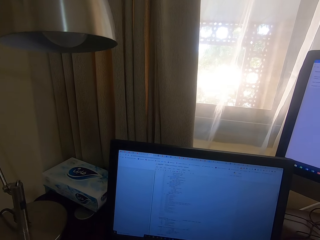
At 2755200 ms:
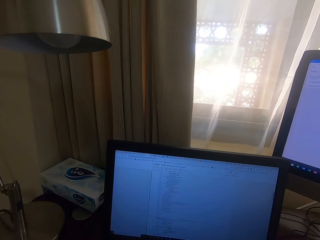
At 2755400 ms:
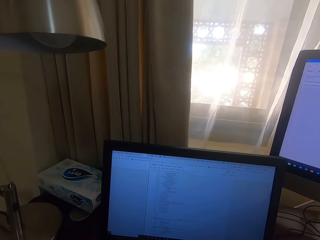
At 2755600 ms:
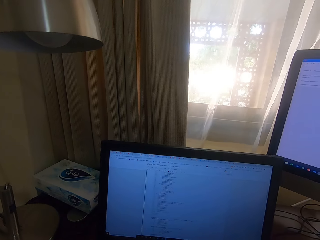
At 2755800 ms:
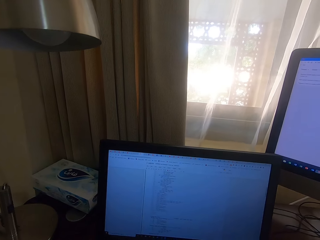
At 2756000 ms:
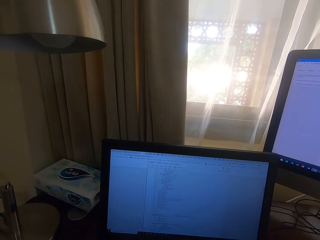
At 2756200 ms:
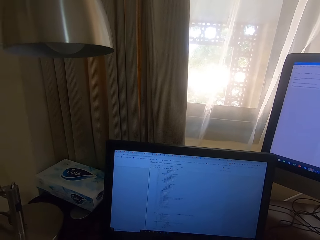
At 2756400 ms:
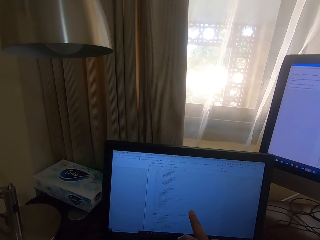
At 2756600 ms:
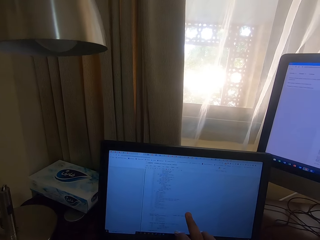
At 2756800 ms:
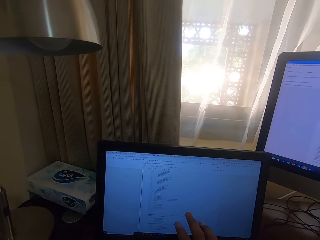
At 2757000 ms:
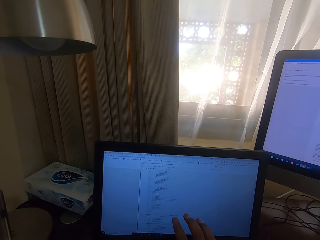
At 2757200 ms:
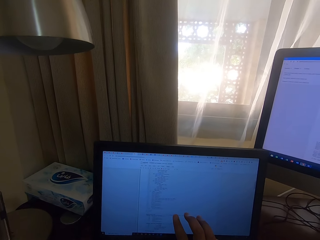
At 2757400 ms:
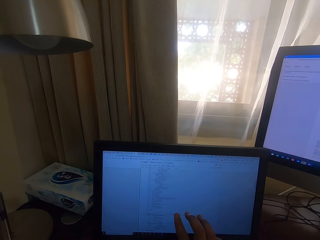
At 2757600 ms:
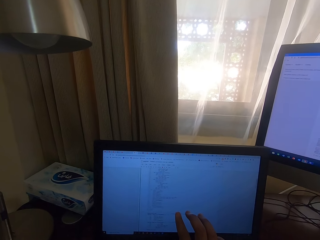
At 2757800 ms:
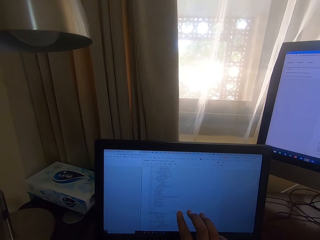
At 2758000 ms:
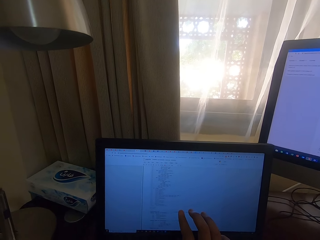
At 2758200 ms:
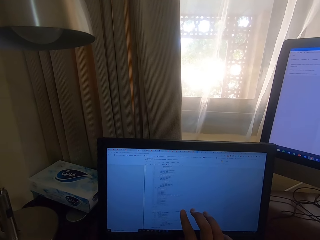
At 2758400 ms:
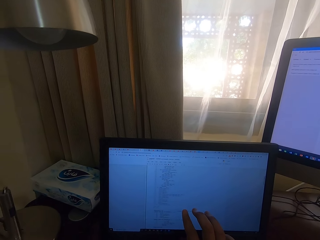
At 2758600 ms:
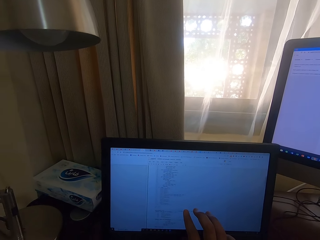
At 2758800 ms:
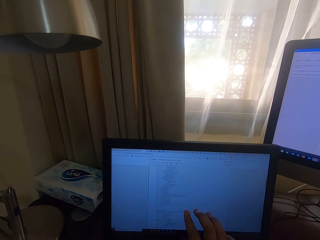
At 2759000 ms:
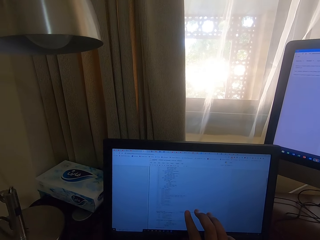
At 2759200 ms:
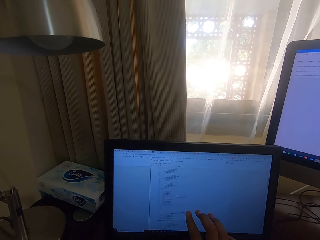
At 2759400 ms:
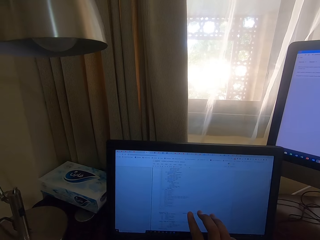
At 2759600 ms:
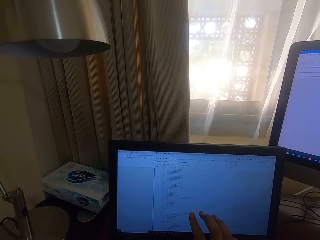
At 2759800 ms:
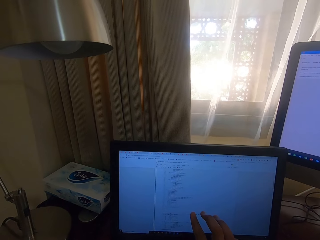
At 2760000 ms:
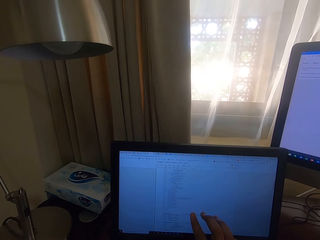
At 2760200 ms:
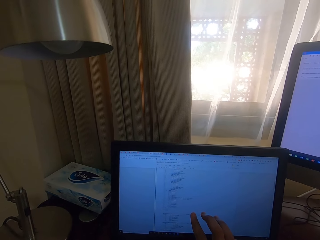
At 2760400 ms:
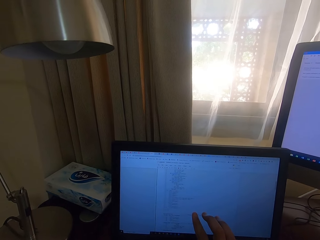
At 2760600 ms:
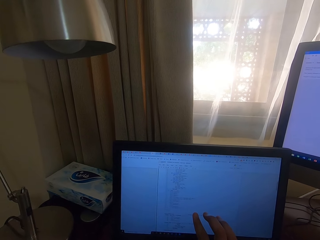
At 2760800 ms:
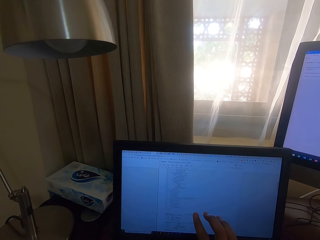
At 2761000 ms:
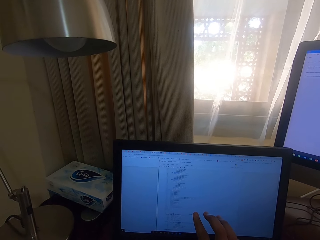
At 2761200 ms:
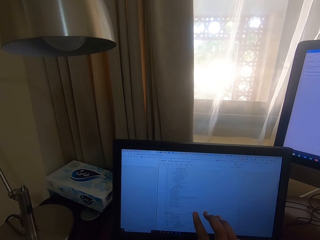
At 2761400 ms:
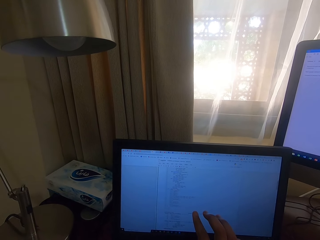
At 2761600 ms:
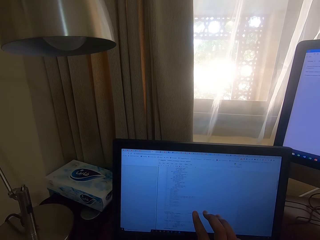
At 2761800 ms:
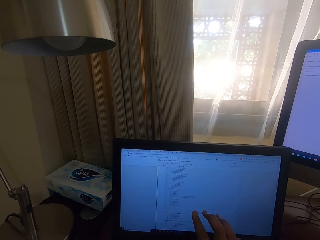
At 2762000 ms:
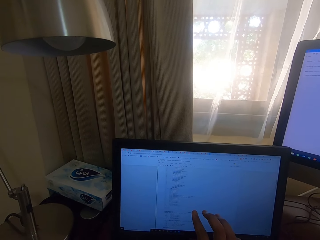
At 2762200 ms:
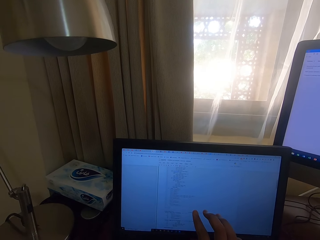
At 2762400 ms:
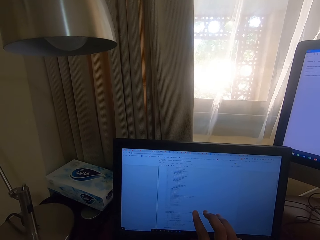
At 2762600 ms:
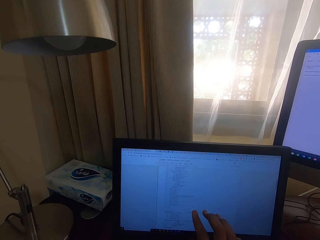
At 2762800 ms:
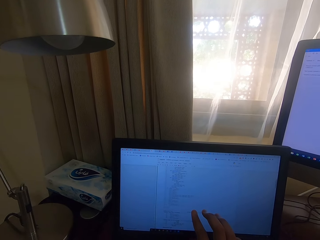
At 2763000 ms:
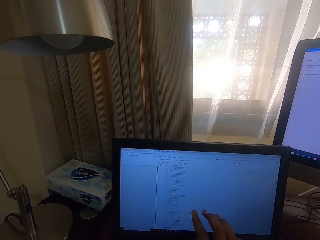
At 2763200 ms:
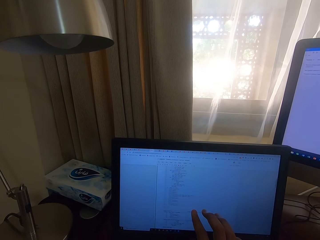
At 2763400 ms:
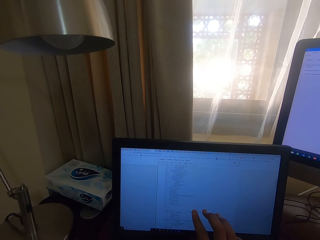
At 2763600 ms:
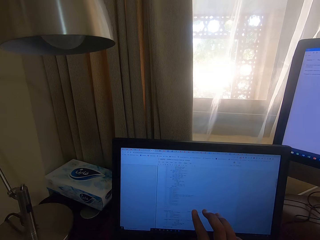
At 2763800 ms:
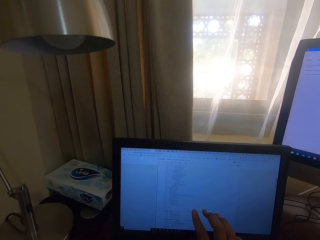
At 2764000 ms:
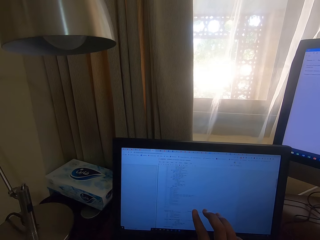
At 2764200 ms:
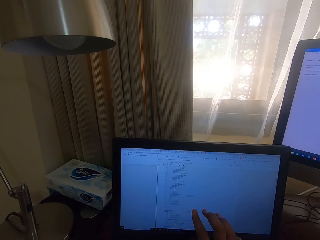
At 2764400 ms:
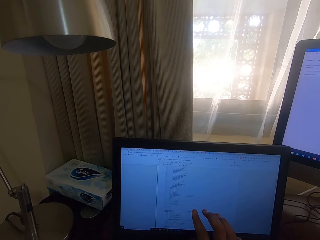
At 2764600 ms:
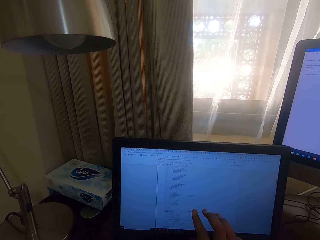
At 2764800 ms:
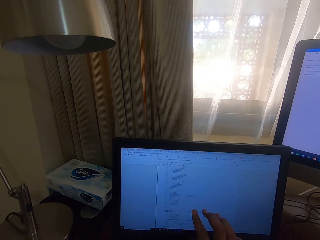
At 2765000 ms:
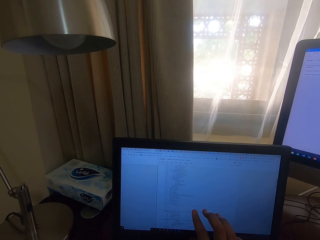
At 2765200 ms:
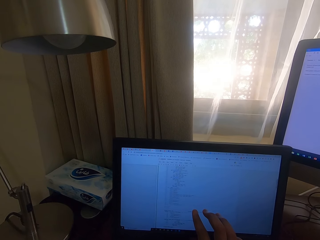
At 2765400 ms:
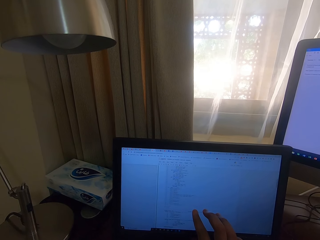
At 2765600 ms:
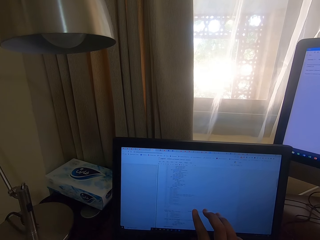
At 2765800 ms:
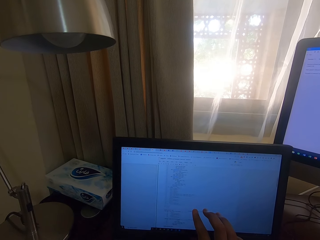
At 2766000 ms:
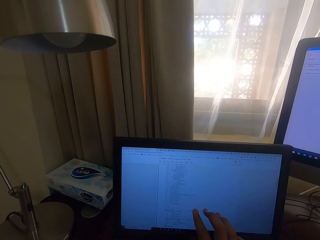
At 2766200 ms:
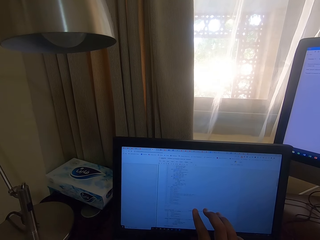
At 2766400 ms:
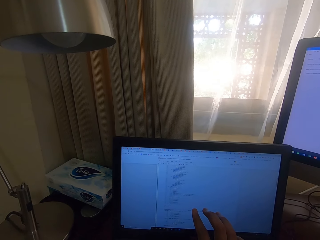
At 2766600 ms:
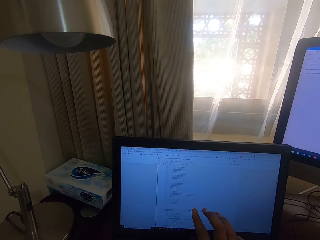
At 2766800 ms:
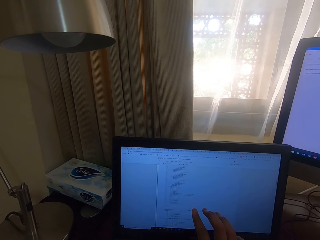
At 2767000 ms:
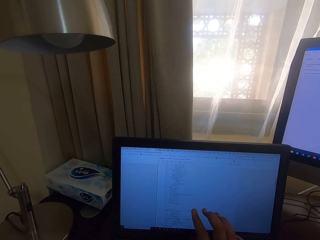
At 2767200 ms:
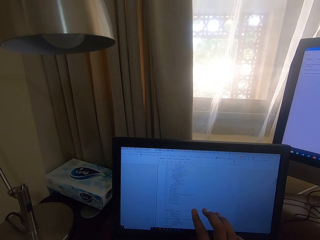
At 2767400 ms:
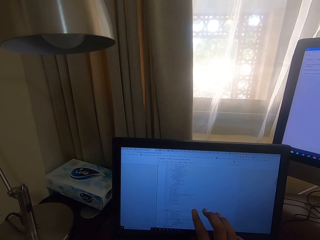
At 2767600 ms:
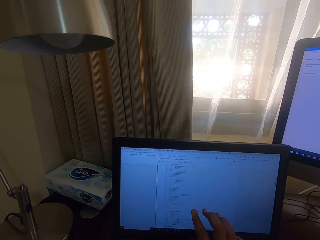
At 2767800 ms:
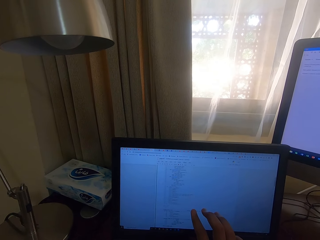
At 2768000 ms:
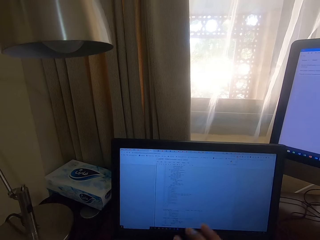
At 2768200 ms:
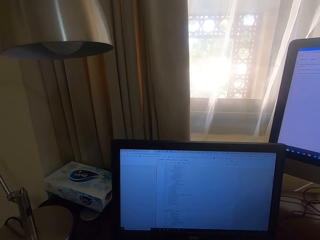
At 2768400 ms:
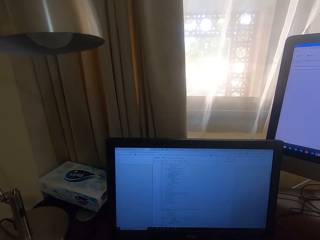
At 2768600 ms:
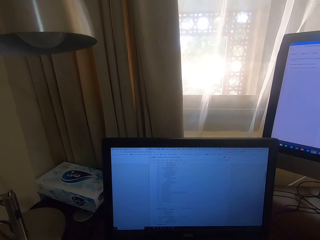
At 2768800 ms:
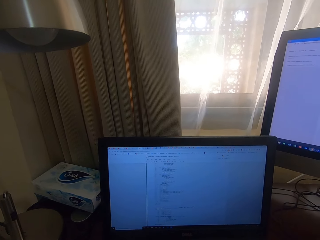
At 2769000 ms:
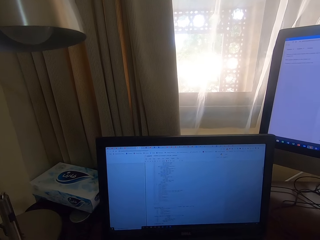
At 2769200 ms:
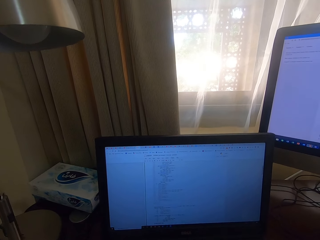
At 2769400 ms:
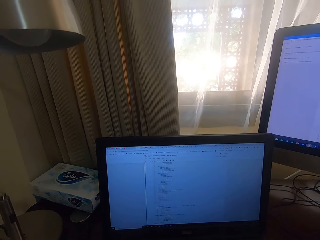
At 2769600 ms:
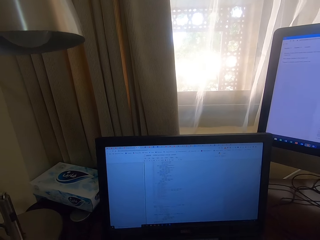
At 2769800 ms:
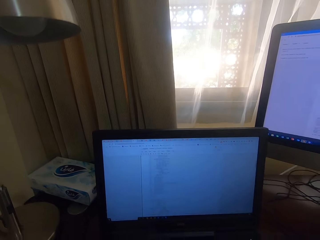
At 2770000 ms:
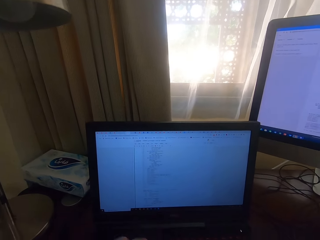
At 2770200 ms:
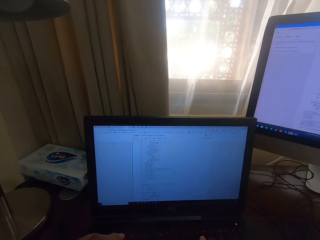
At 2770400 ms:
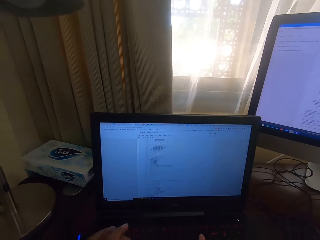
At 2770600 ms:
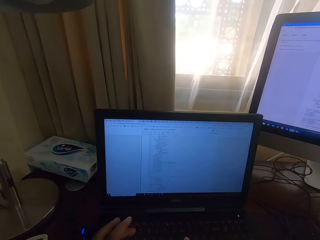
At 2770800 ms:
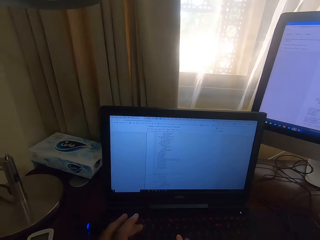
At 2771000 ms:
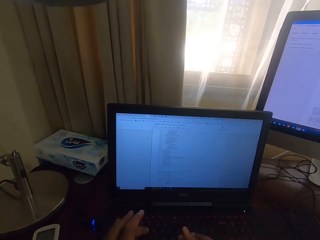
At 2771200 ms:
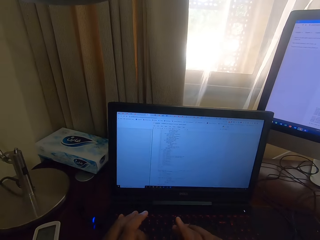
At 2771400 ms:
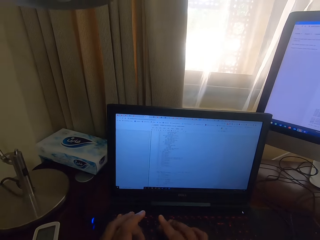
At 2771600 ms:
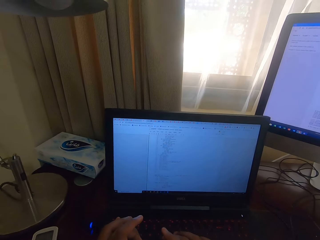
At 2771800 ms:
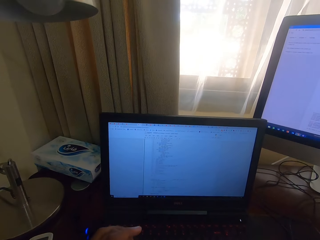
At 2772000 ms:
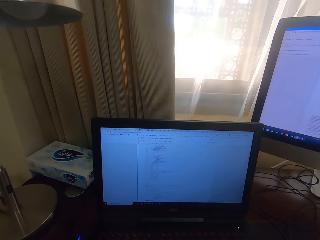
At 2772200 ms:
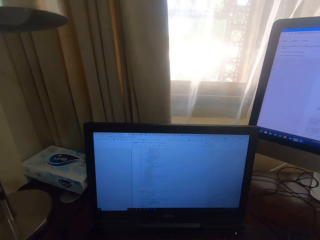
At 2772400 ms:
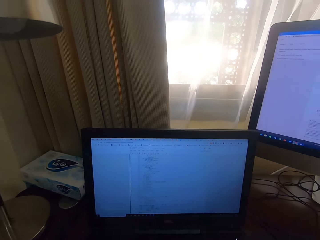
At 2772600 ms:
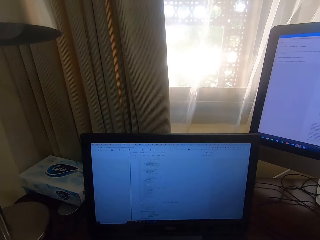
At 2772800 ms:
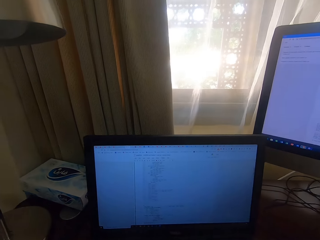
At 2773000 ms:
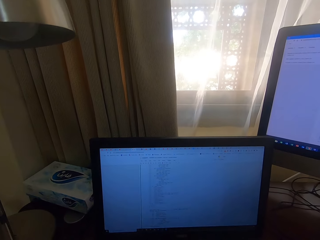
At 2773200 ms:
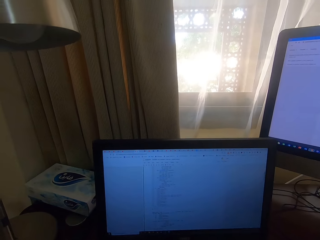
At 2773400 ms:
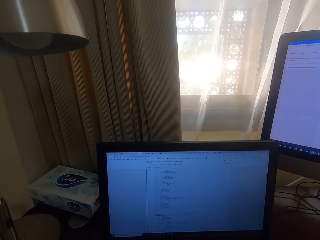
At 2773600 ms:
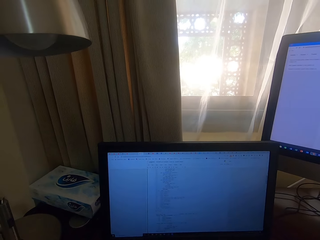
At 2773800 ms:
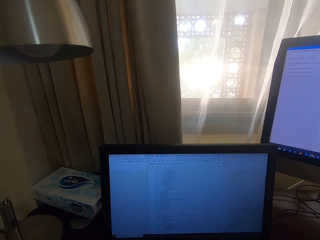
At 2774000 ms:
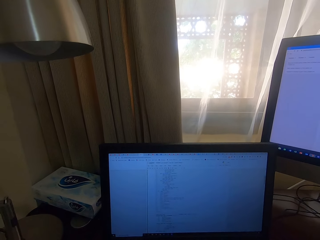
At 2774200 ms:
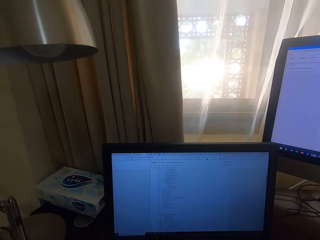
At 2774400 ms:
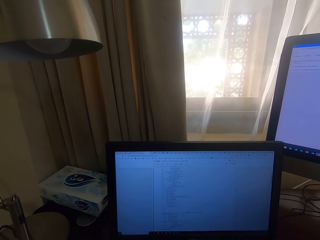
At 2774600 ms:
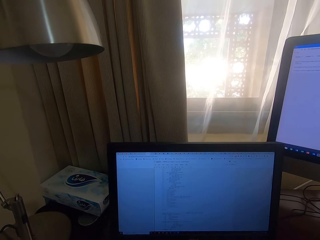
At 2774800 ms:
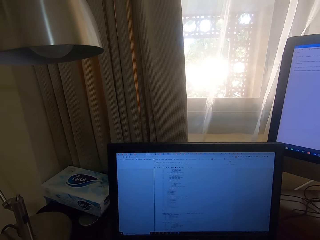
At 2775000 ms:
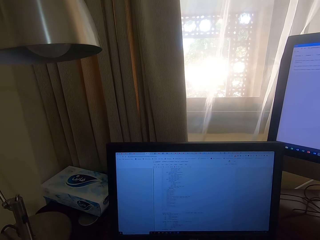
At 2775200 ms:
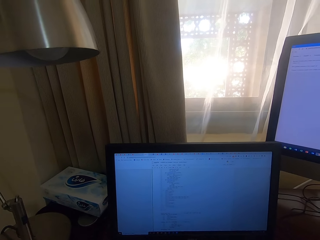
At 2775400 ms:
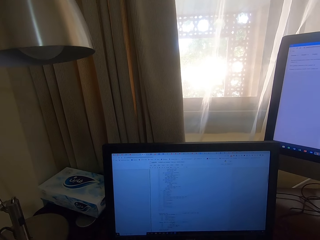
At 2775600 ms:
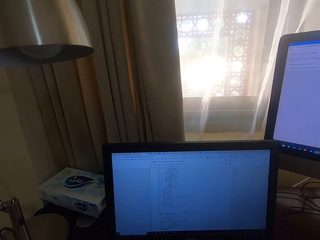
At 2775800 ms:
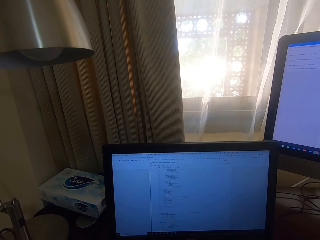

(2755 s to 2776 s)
The camera wearer reads from the laptop. They touch the computer screen. They type on the keyboard.
